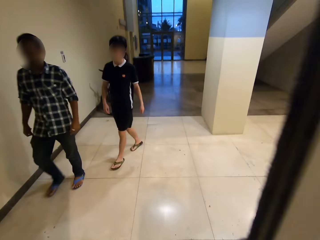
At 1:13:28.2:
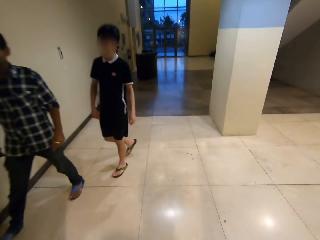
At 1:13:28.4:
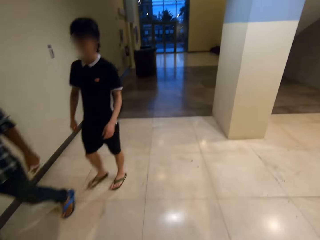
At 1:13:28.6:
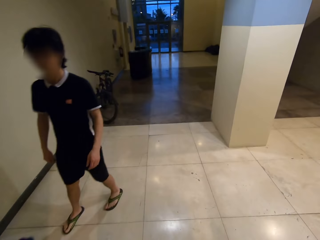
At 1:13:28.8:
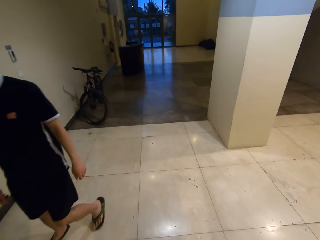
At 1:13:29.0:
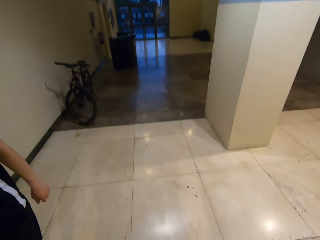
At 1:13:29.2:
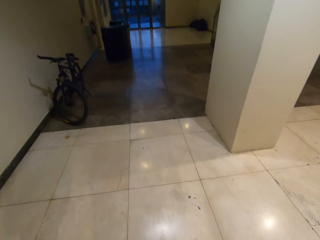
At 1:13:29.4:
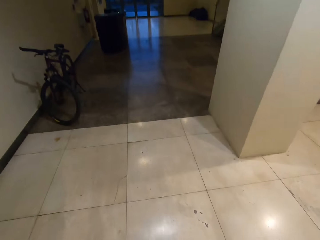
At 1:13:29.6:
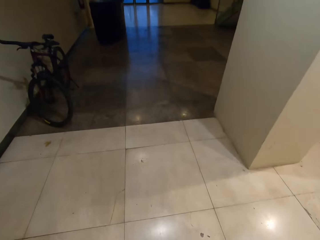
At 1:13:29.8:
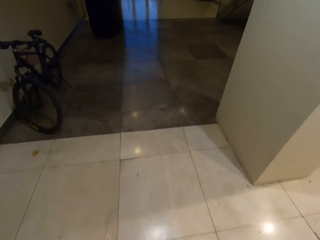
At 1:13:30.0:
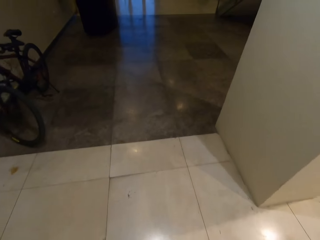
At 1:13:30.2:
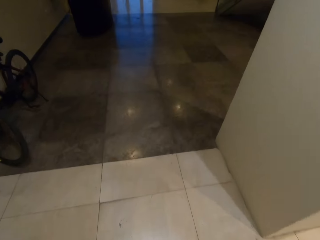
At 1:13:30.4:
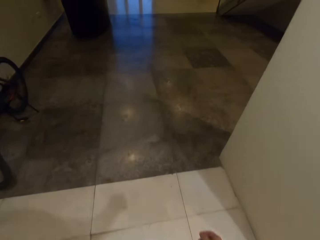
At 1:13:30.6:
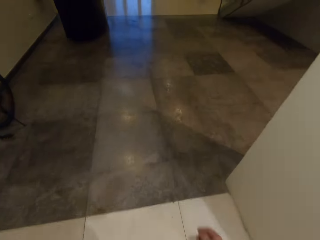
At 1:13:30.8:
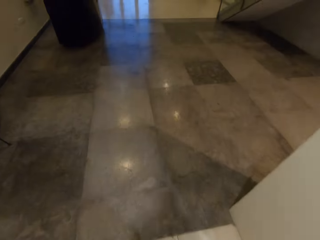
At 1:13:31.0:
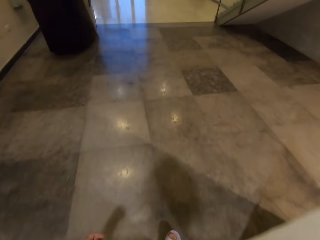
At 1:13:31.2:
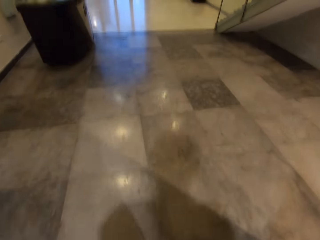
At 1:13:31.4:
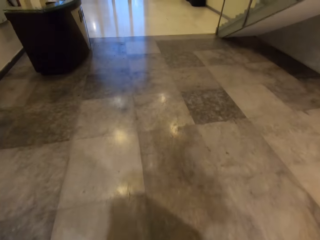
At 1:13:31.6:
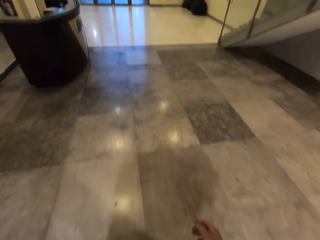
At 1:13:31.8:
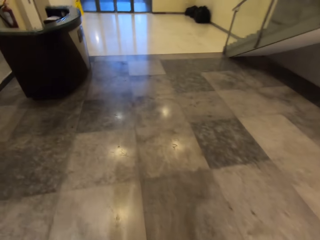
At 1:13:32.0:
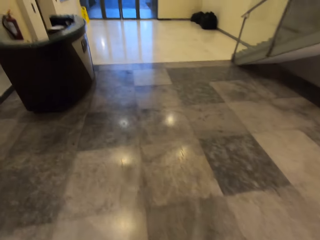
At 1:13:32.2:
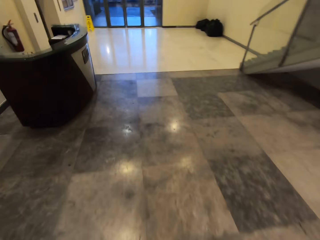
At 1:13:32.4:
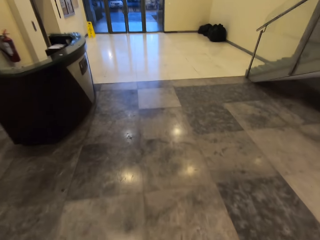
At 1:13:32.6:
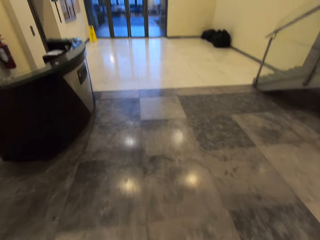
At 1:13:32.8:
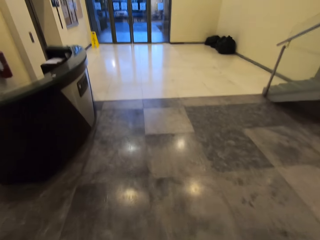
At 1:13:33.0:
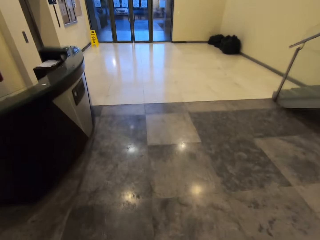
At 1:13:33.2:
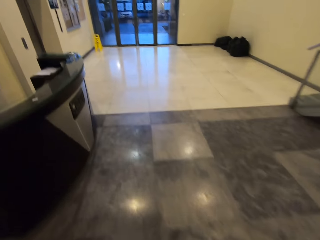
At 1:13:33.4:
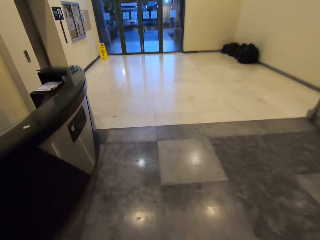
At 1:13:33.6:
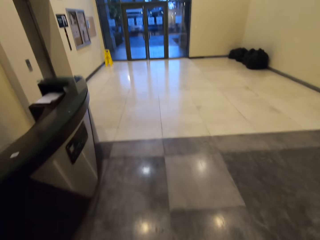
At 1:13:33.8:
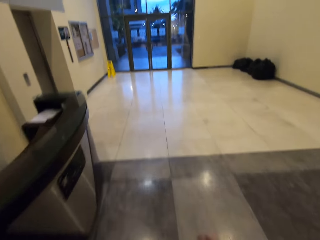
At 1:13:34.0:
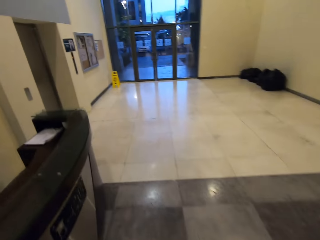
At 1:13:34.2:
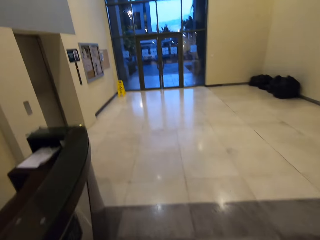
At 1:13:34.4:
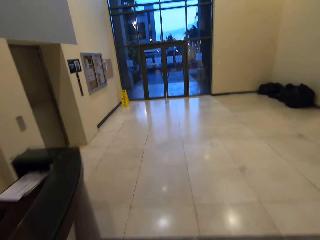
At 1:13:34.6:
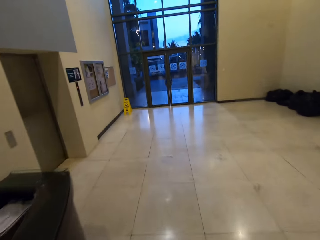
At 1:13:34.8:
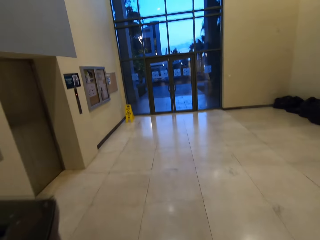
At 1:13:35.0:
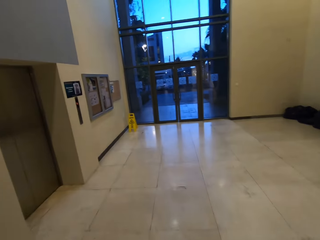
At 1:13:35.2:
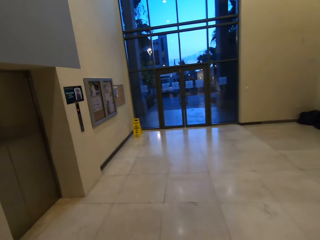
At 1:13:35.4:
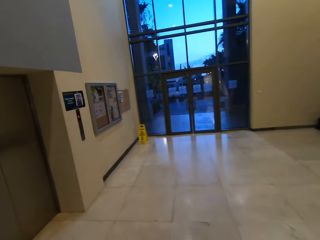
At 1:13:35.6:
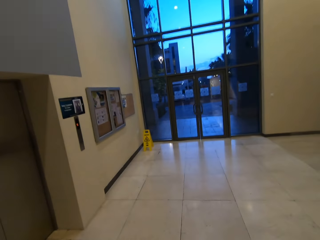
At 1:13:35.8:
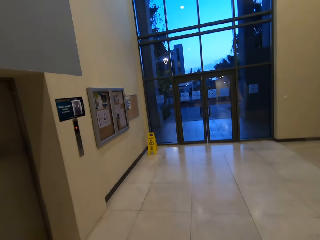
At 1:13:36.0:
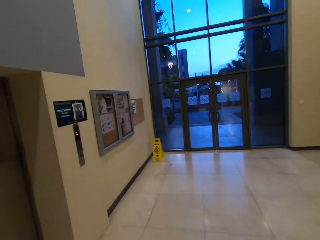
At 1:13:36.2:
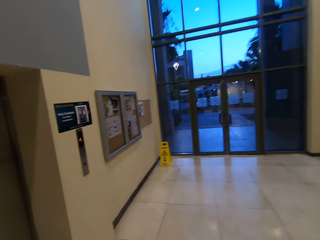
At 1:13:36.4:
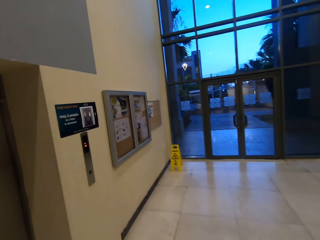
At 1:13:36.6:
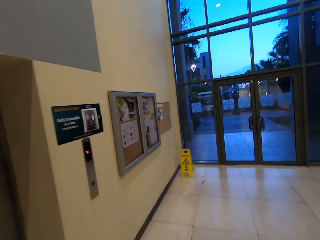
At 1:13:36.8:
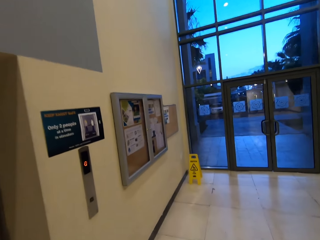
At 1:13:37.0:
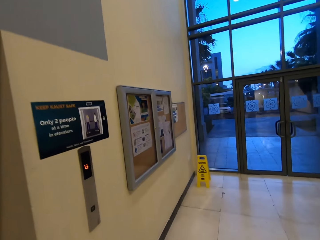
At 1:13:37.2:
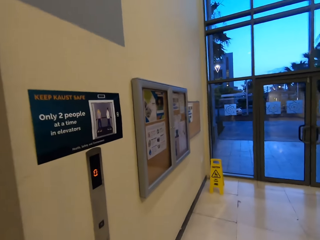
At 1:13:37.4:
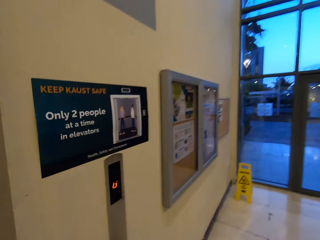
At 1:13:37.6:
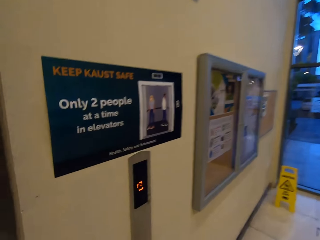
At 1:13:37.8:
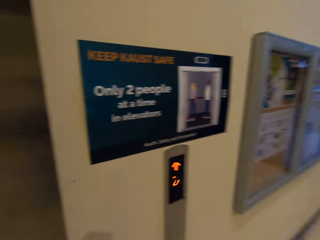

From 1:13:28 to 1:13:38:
The camera wearer walks in the house.

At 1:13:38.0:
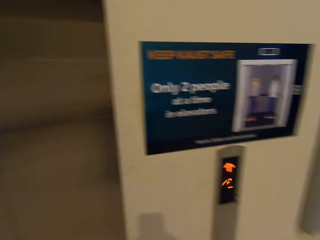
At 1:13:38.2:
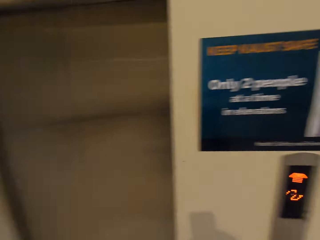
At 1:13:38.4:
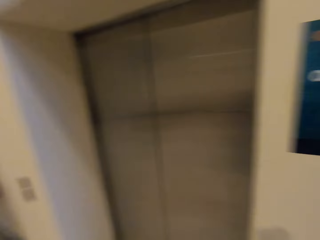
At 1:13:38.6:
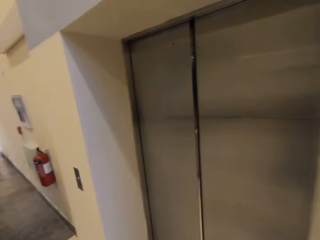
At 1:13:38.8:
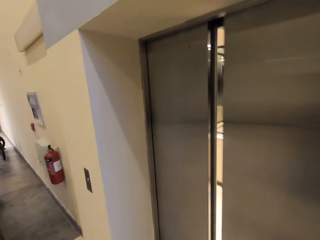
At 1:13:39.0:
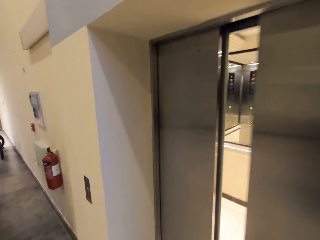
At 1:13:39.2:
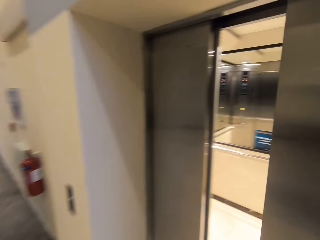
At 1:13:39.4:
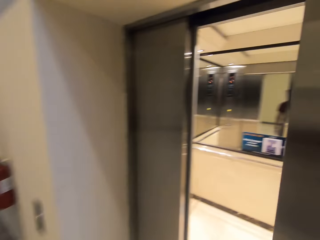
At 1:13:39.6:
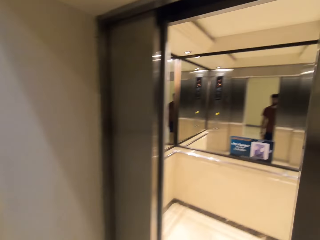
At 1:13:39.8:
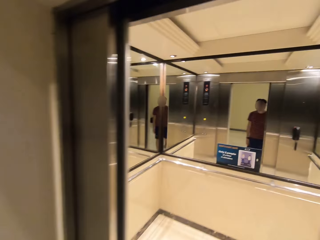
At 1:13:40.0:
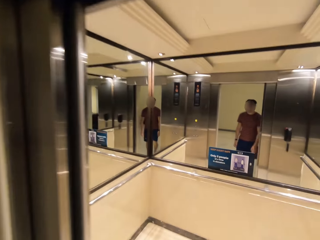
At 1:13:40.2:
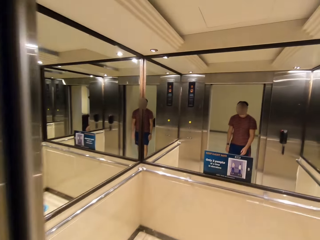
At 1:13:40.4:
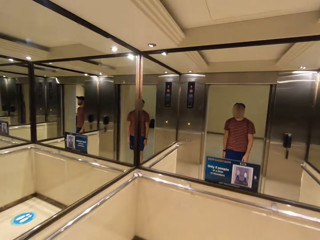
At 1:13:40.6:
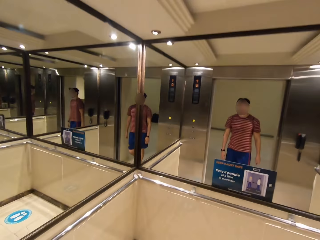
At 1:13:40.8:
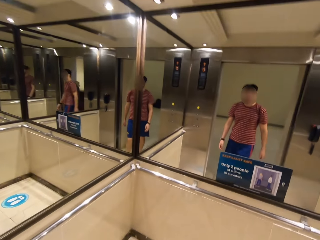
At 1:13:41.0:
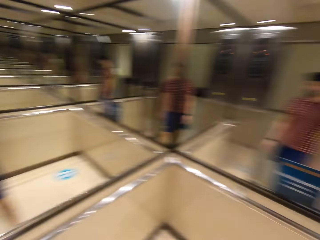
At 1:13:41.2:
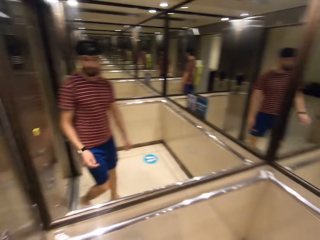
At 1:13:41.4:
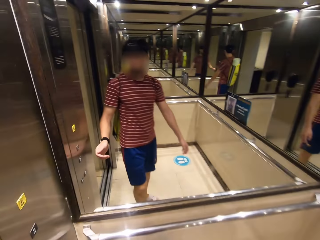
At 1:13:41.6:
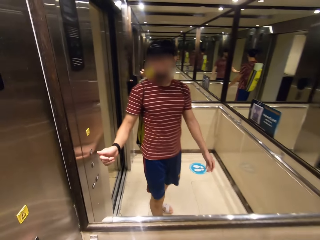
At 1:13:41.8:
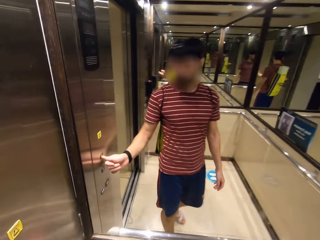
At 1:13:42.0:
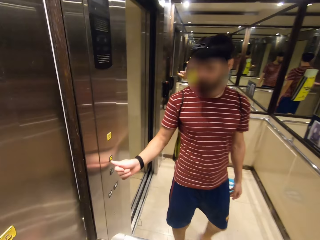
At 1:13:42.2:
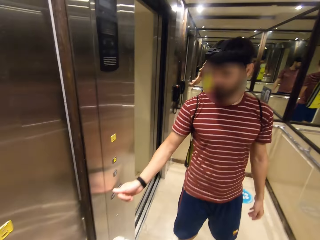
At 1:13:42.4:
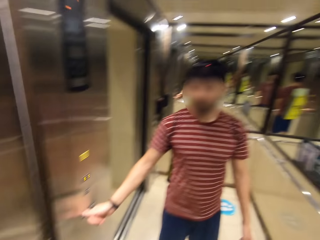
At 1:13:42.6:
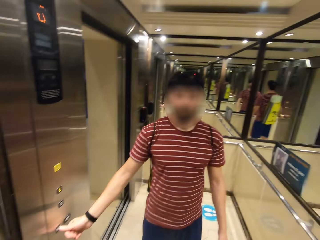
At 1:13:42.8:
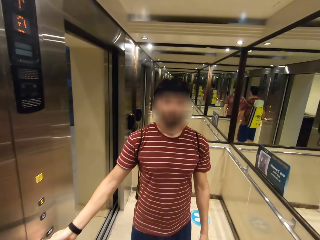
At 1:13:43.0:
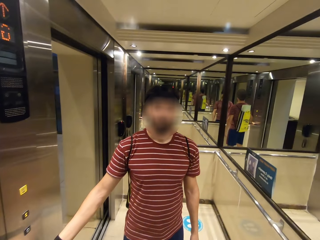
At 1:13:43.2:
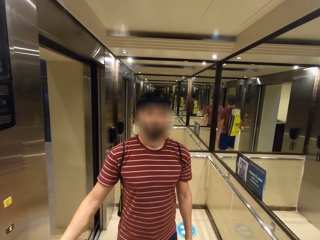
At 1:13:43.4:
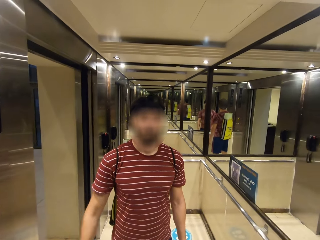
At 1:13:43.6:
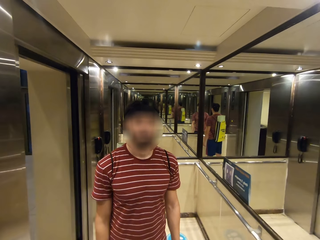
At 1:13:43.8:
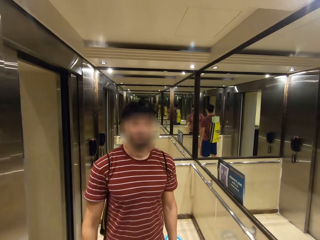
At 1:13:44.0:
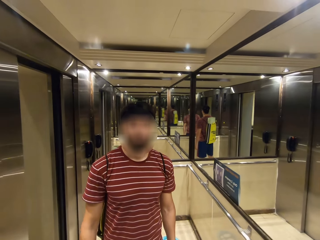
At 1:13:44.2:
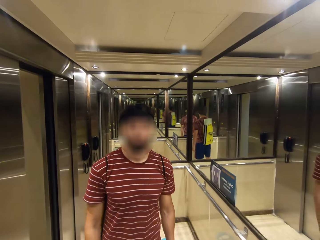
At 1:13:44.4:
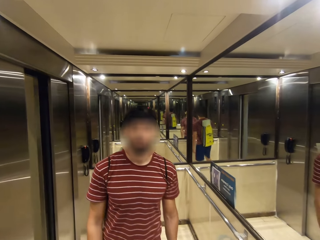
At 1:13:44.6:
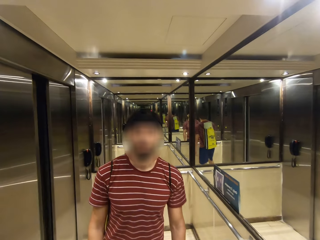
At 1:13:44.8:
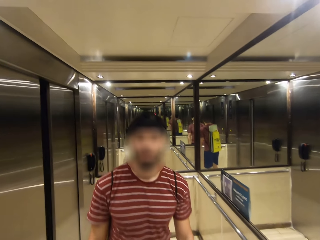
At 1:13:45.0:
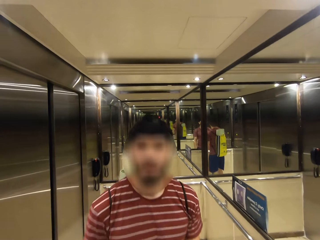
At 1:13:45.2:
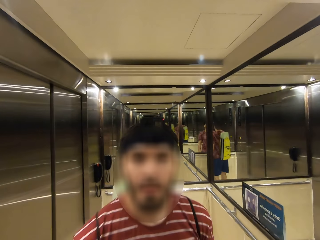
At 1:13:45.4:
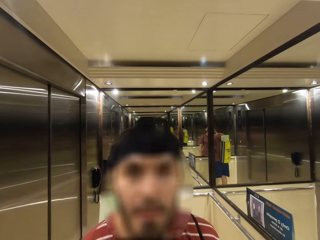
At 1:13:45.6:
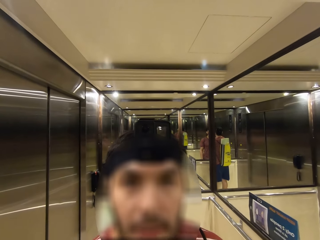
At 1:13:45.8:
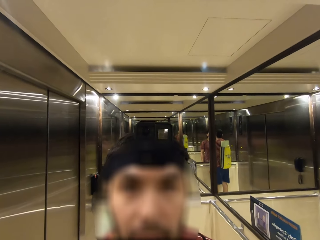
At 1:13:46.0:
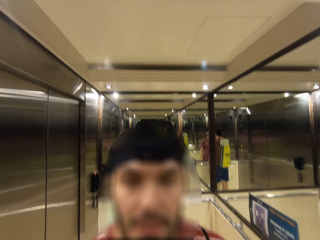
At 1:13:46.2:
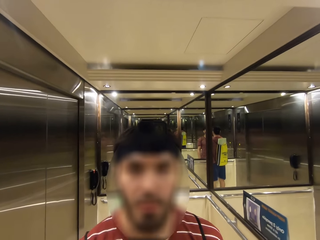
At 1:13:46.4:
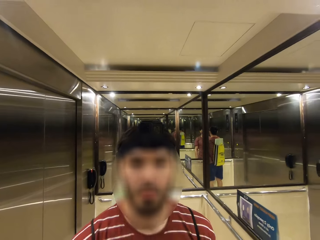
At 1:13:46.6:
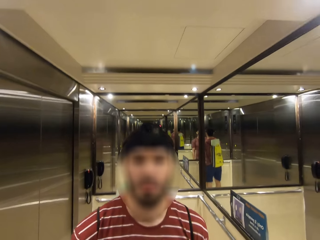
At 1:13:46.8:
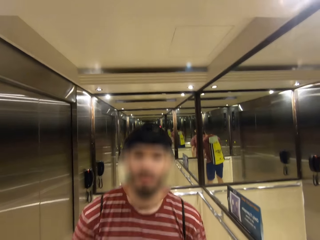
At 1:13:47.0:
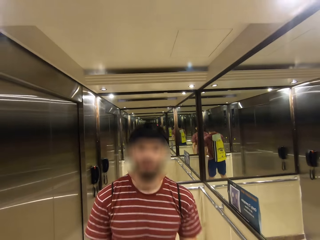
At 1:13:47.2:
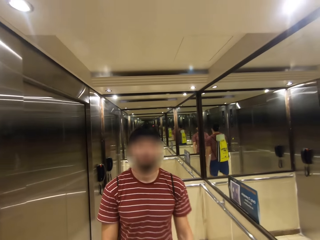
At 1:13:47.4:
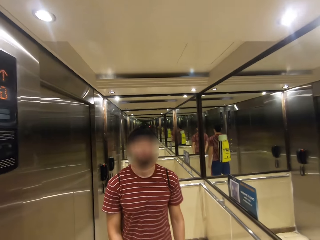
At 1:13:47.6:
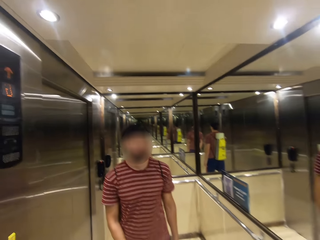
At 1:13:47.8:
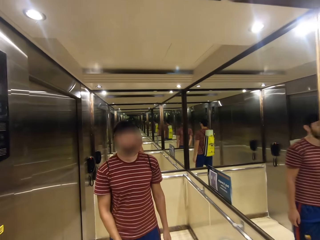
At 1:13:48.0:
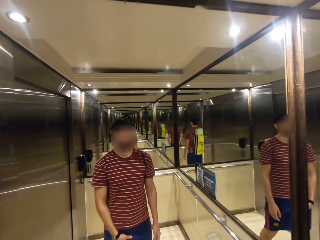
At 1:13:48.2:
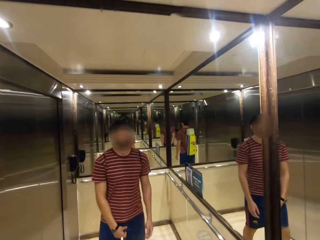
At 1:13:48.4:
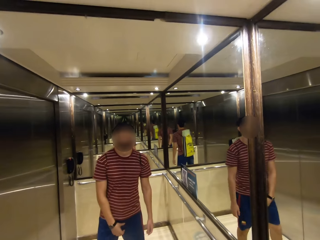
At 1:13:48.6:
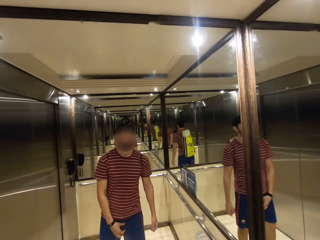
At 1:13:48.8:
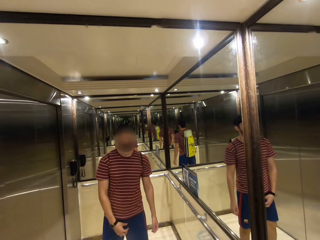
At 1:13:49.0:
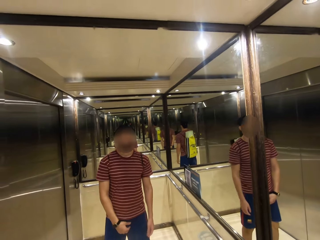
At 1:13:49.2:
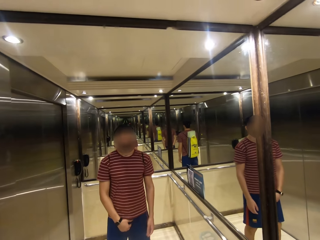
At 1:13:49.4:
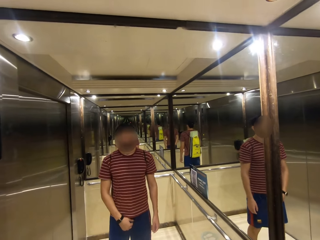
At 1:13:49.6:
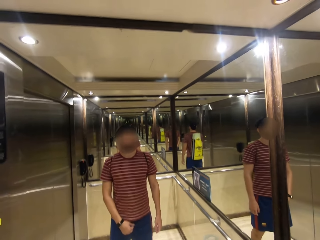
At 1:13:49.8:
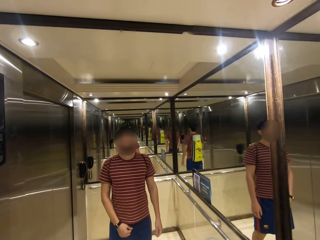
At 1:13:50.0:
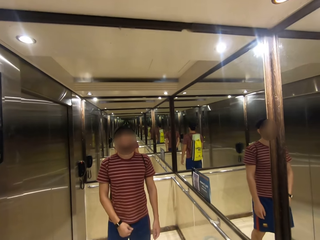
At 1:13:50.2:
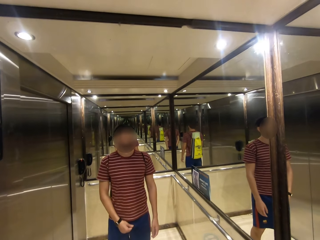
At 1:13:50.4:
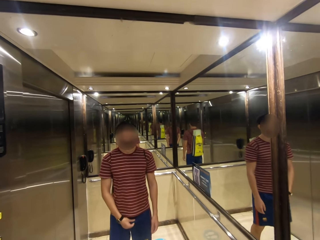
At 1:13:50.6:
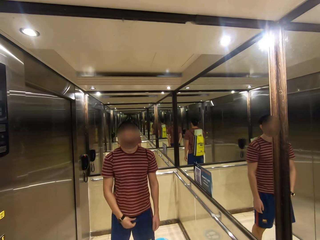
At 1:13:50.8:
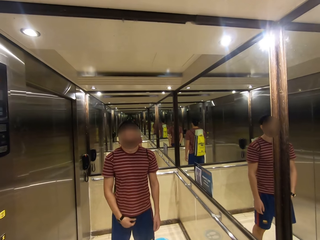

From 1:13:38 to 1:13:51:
The camera wearer enters into the elevator. They press the buttons on the elevator.
